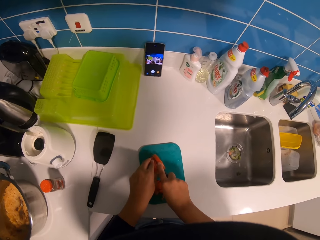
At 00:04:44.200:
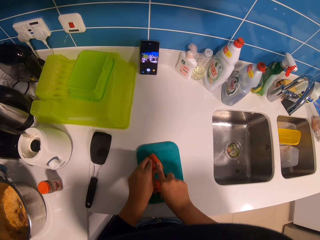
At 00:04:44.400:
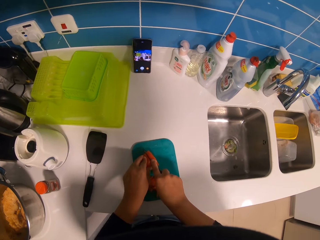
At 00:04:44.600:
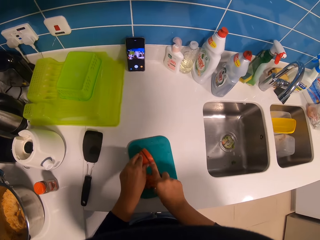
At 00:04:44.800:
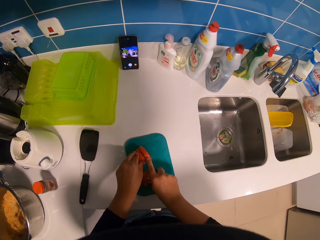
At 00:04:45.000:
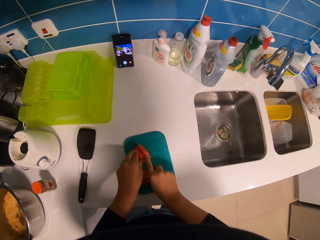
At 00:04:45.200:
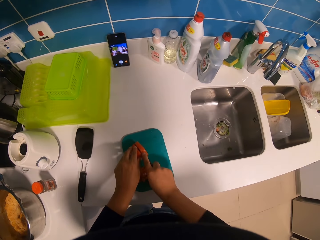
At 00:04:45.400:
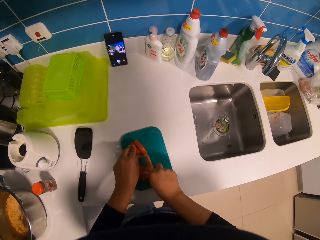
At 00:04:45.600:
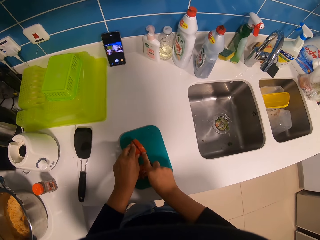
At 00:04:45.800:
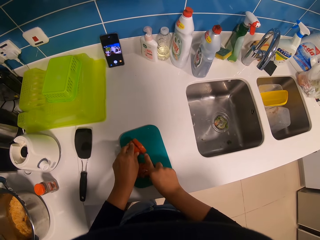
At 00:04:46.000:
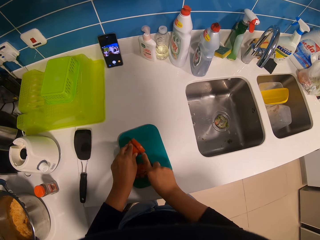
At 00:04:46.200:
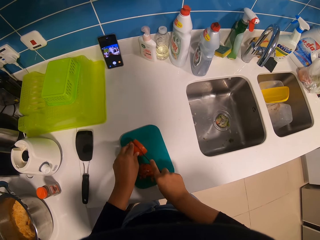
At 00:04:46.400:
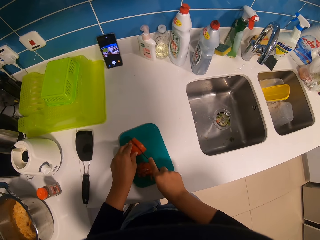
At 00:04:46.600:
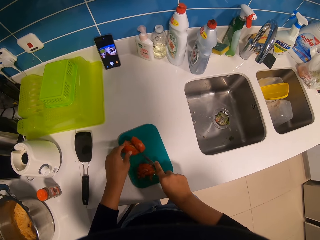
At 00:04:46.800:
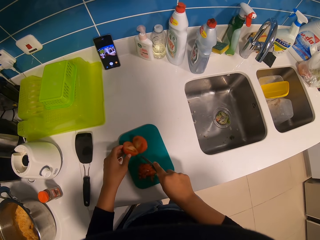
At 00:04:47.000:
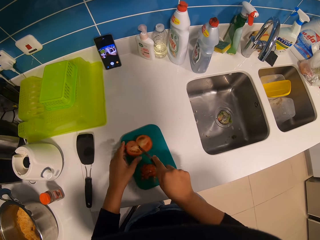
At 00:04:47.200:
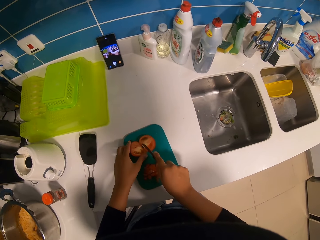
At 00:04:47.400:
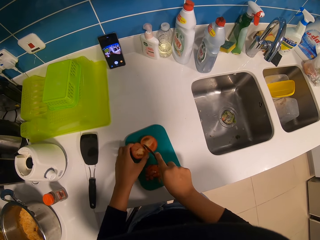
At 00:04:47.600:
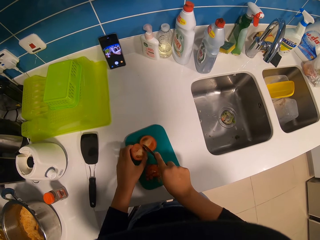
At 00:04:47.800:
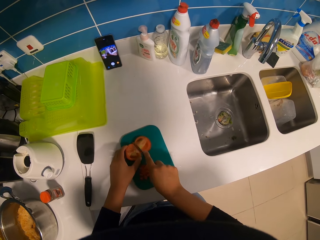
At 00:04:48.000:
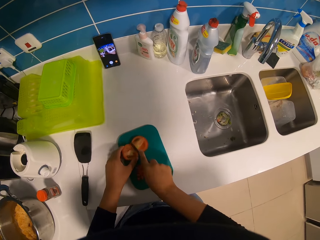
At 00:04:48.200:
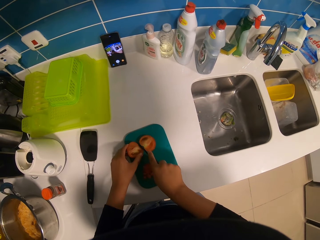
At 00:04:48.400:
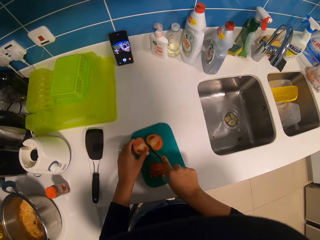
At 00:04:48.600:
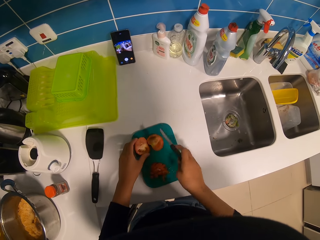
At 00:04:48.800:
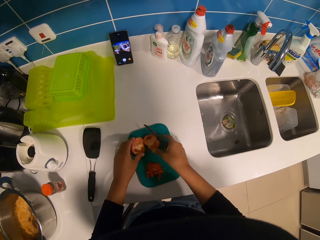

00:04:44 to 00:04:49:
The camera wearer cuts a tomato with a knife.

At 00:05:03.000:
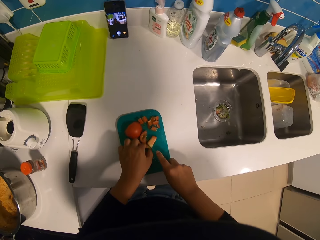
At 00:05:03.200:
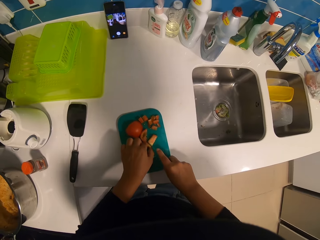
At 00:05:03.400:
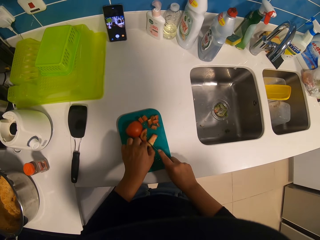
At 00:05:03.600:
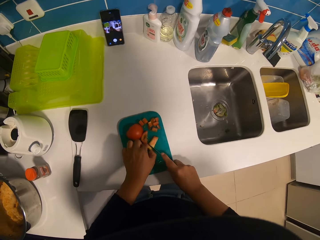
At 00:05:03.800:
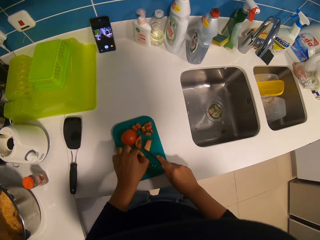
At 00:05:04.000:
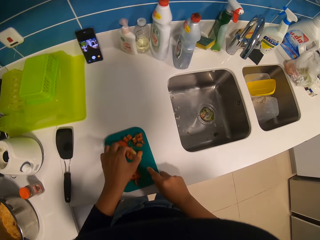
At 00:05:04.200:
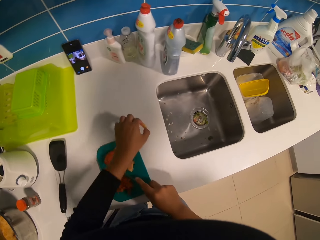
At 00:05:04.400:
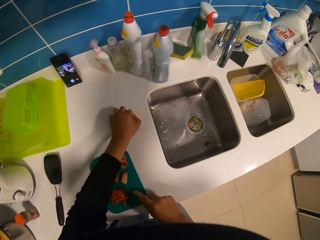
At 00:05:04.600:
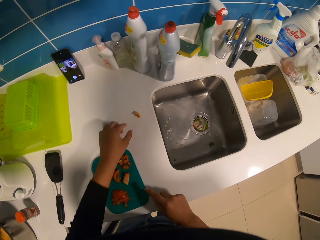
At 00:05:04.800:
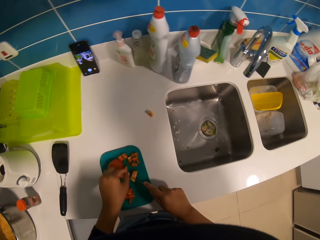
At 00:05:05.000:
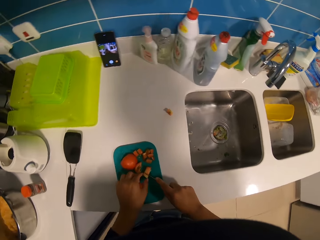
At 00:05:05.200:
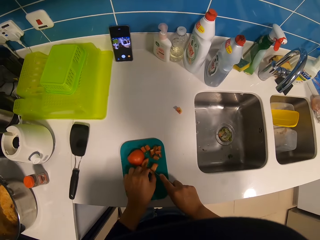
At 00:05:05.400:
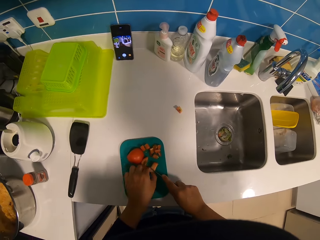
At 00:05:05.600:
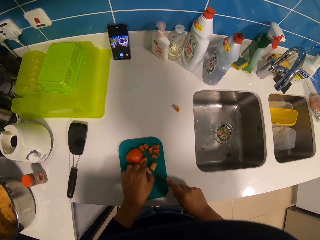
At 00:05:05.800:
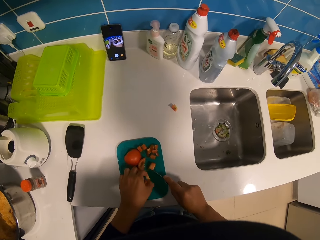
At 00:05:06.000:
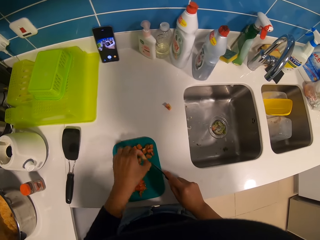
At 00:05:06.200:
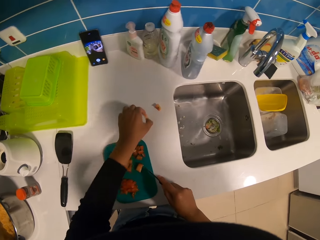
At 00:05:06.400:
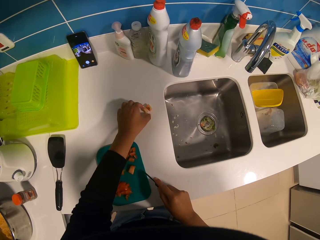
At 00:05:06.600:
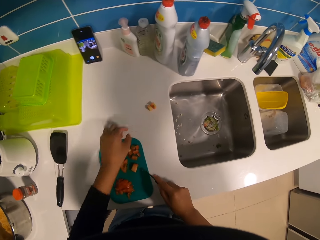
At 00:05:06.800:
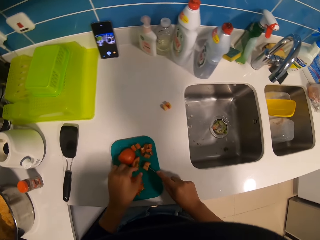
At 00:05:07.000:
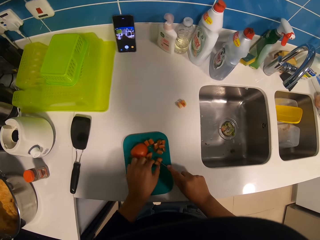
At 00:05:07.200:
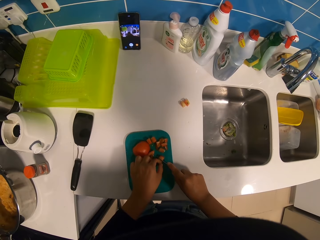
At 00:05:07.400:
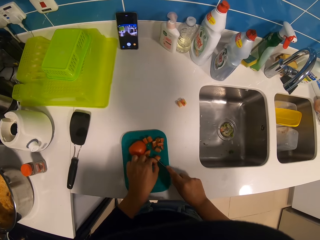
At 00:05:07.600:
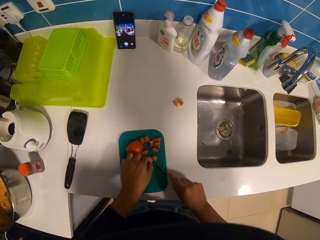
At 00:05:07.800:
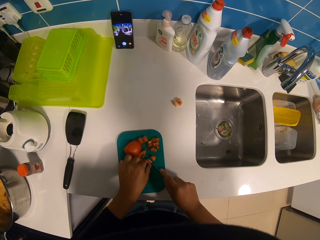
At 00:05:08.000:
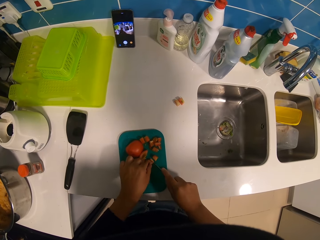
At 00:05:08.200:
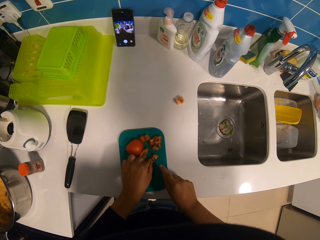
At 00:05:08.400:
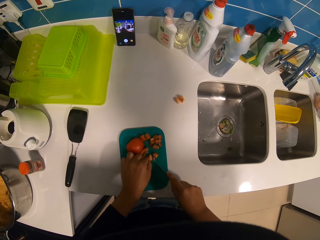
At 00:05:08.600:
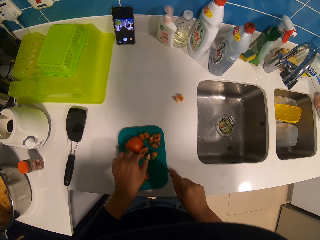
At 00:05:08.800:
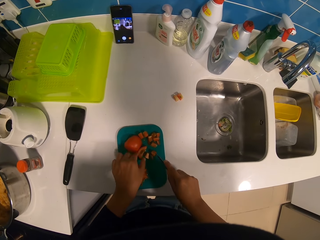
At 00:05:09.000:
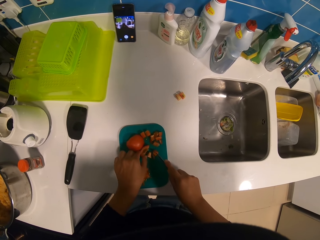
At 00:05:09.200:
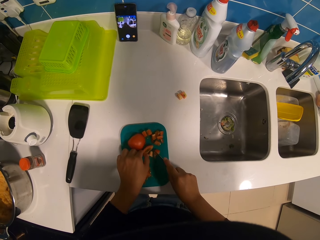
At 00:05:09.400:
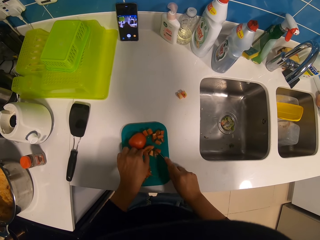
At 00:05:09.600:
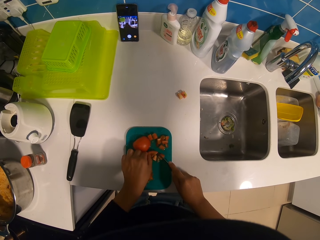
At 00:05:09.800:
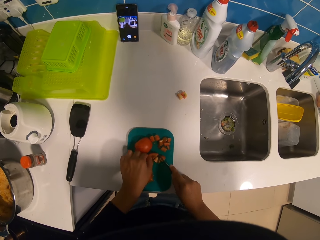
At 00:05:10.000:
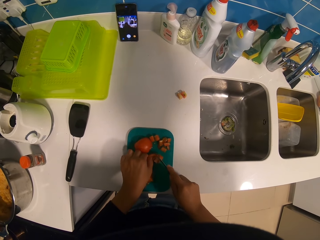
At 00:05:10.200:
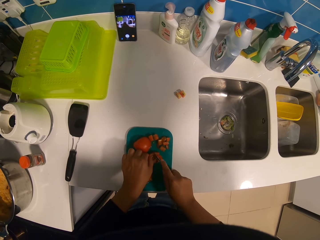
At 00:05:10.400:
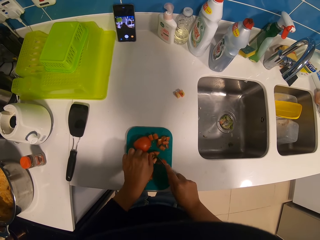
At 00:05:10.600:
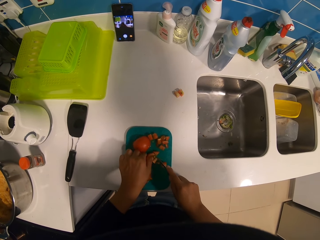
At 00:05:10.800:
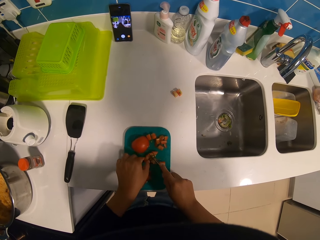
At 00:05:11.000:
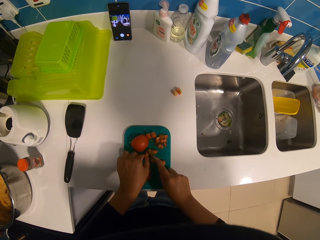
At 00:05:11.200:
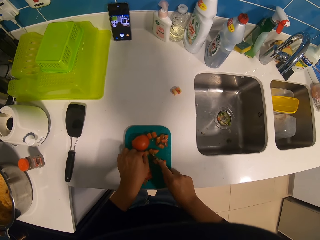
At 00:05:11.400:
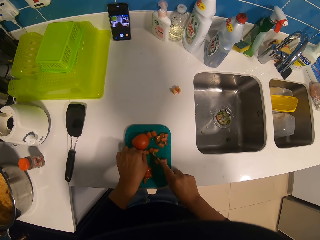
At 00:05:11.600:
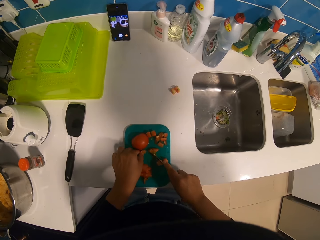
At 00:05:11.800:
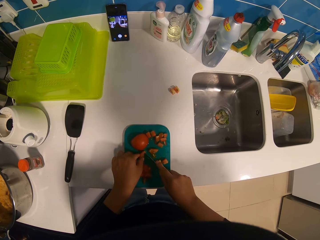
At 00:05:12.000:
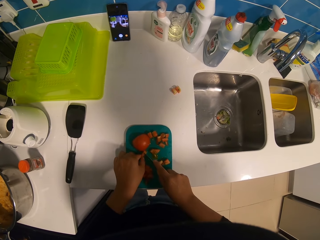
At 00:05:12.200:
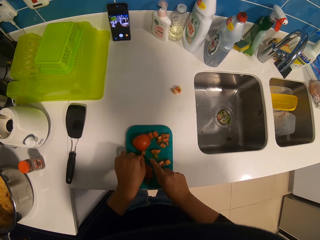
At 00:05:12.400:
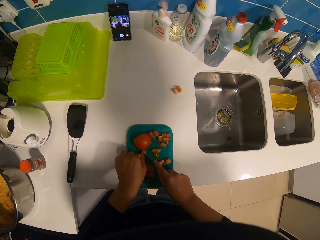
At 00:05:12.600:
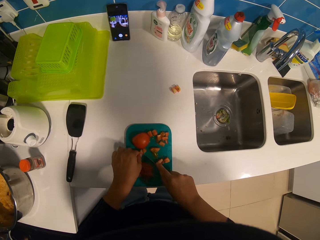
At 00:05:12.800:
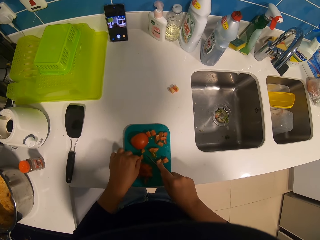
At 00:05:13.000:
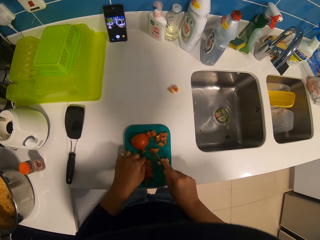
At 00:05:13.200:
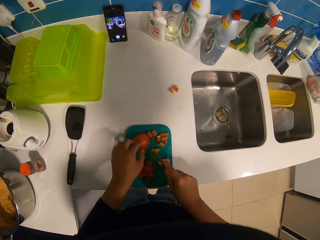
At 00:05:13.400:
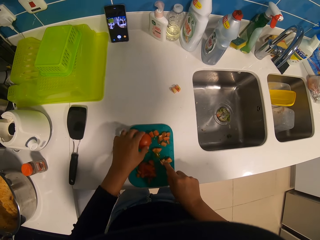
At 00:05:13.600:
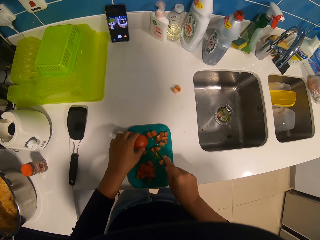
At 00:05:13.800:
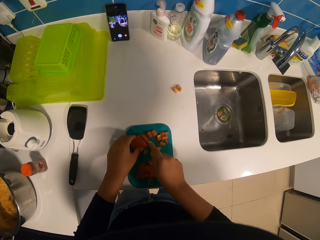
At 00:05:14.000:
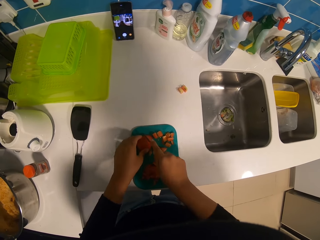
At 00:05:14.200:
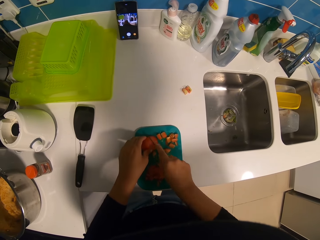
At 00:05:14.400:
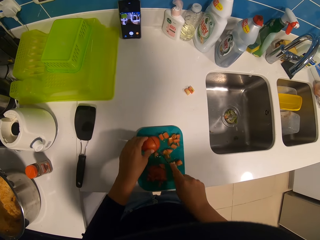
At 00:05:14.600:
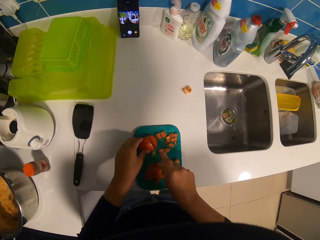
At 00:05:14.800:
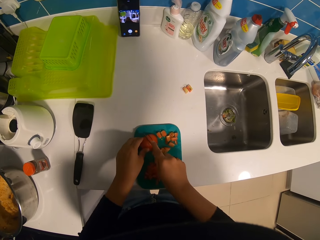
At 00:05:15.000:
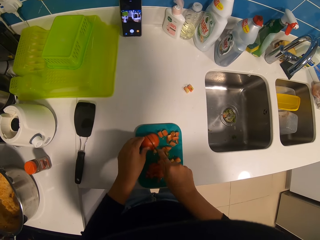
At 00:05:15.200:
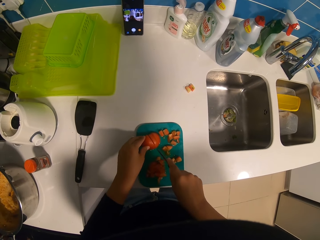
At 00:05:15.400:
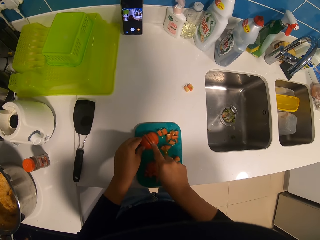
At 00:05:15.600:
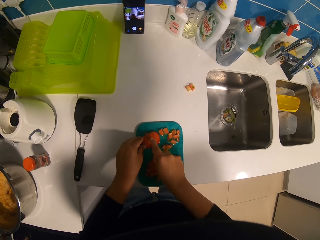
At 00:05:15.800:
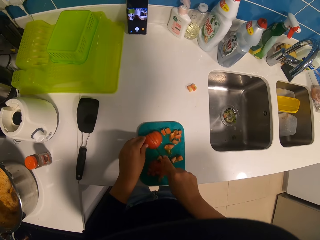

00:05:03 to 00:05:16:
The camera wearer places a piece of the tomato on the table. They cut the tomato. They place a piece of the tomato on the table. They chop the tomato with a knife.

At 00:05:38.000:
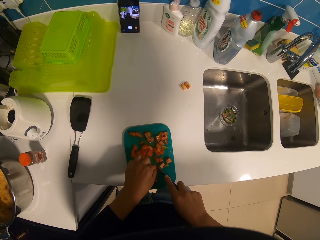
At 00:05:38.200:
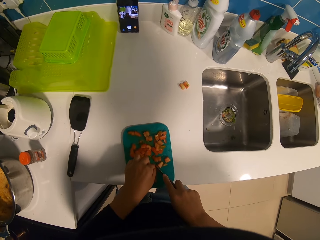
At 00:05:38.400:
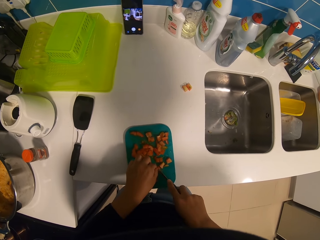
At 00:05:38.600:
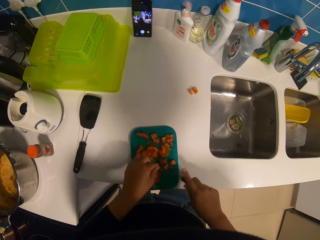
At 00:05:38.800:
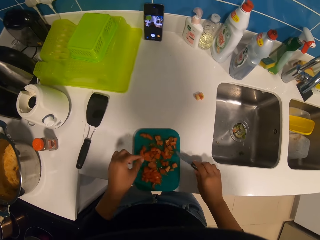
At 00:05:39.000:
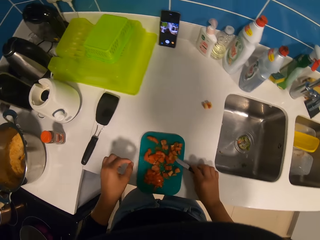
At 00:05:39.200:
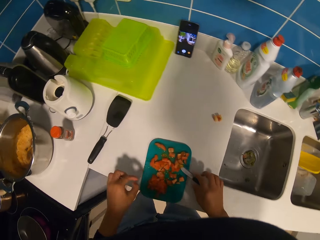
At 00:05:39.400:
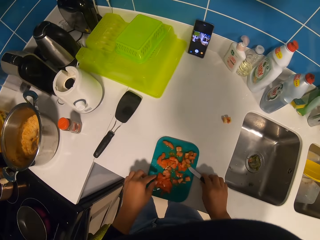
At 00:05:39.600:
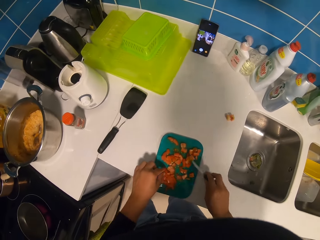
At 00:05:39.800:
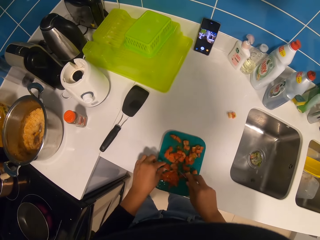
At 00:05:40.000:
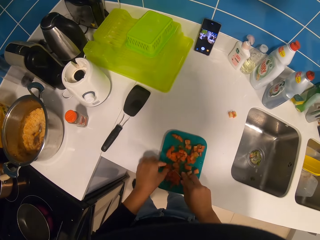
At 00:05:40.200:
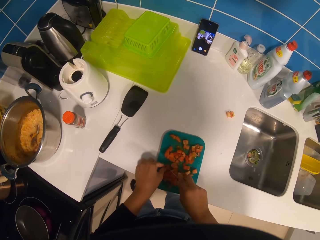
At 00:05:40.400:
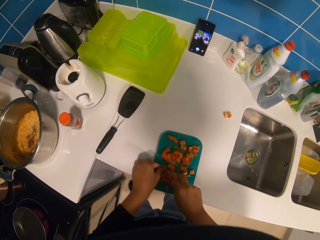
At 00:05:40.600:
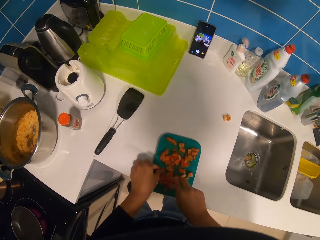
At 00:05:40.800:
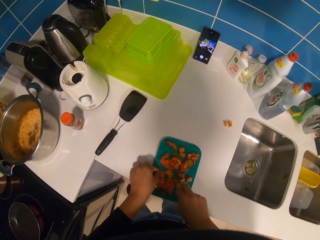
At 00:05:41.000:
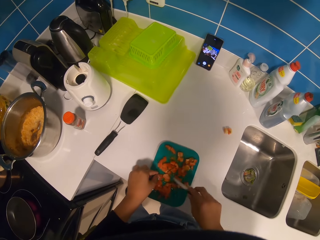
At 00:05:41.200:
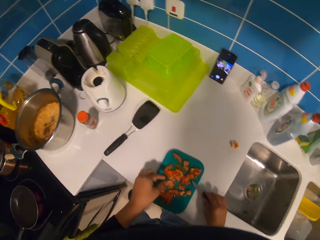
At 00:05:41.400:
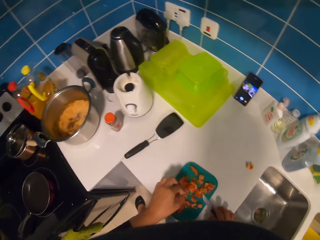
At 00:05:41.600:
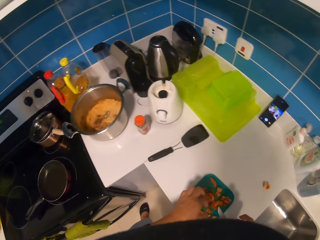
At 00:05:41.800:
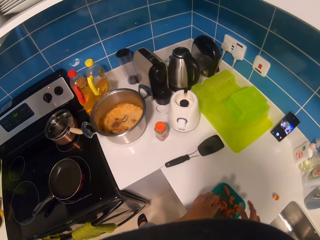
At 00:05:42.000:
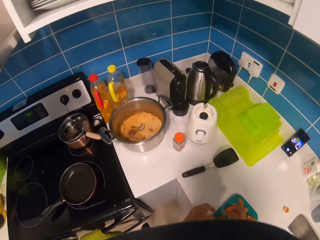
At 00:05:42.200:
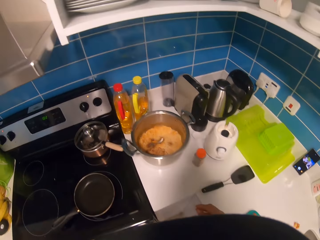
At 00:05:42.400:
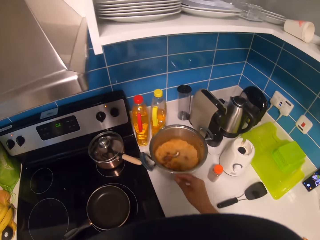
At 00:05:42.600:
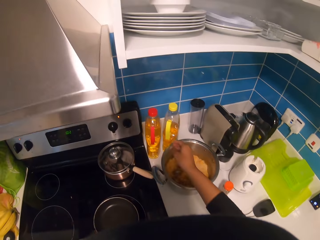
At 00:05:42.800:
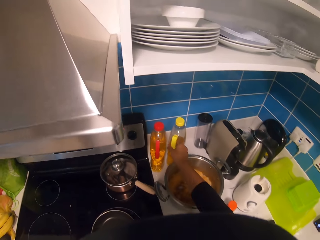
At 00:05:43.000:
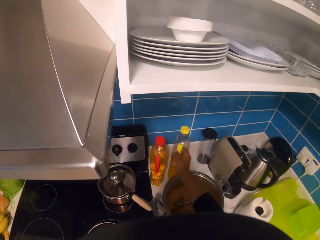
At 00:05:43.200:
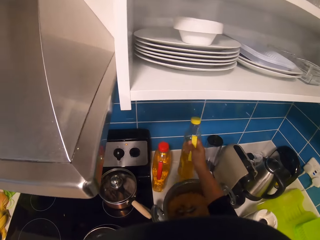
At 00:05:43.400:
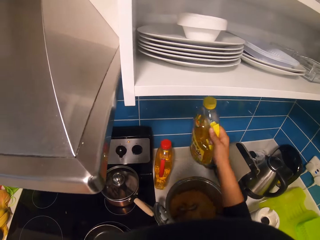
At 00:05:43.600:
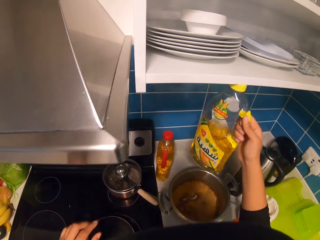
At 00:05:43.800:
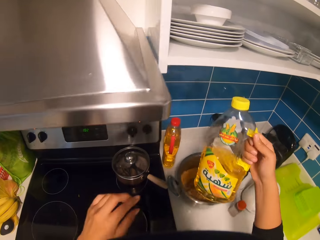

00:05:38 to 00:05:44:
The camera wearer puts down the knife. They pick up the knife. They chop the tomato with the knife. They put down the knife. They pick up a bottle of oil.
